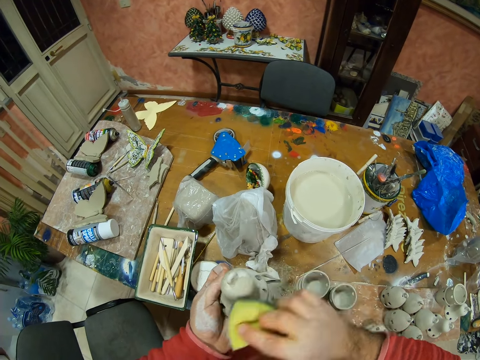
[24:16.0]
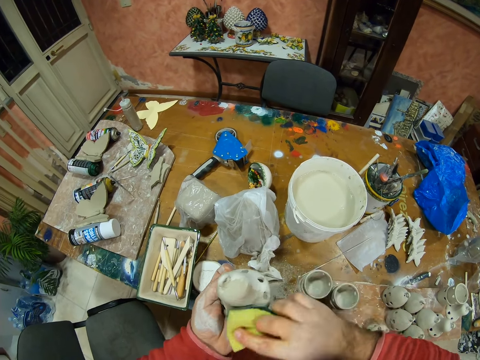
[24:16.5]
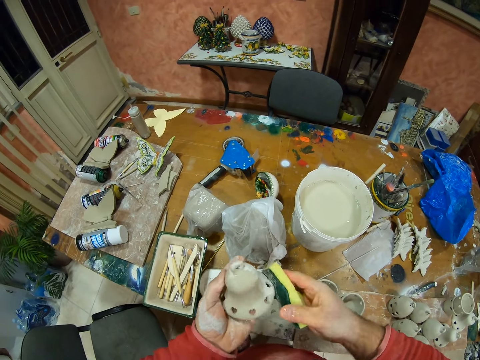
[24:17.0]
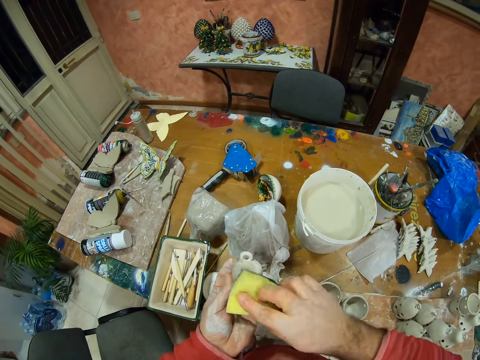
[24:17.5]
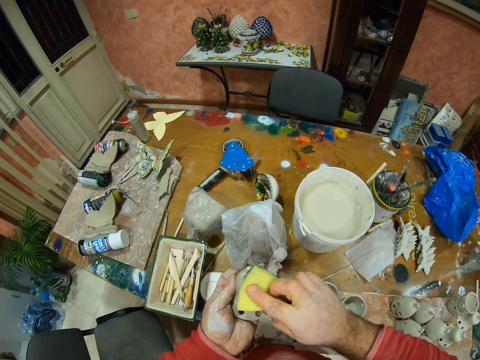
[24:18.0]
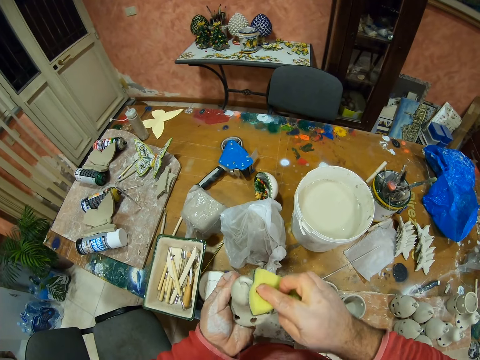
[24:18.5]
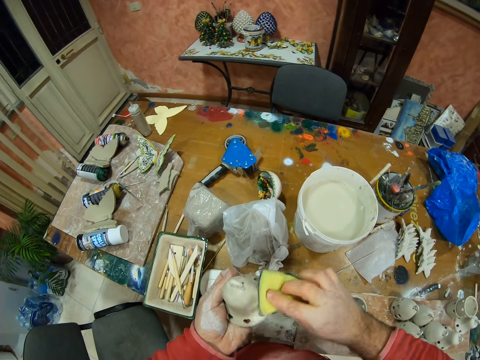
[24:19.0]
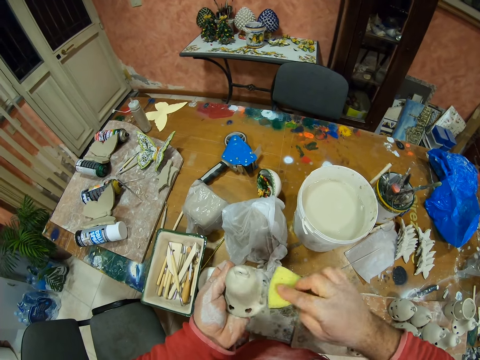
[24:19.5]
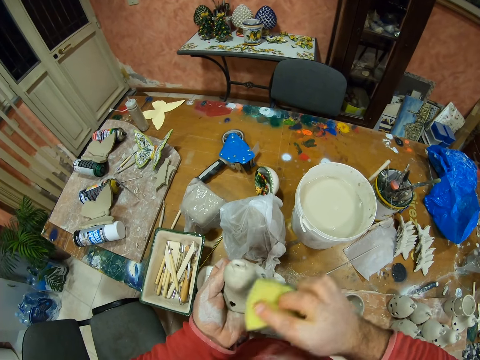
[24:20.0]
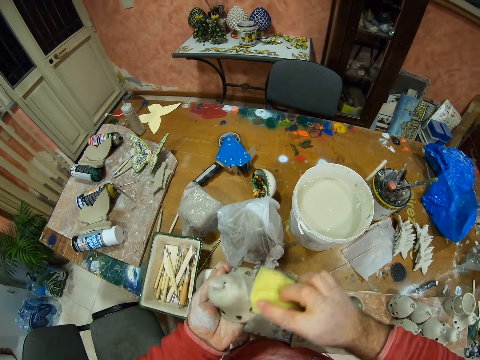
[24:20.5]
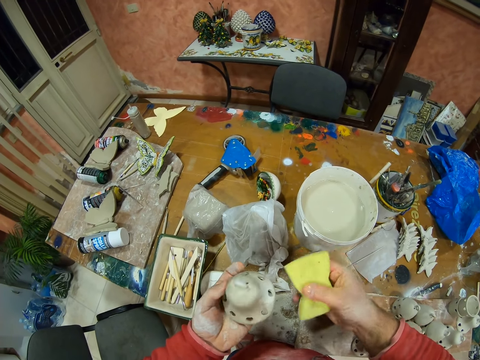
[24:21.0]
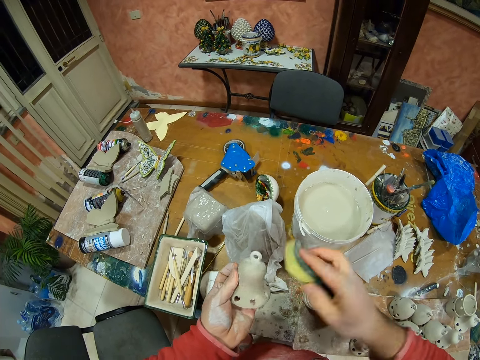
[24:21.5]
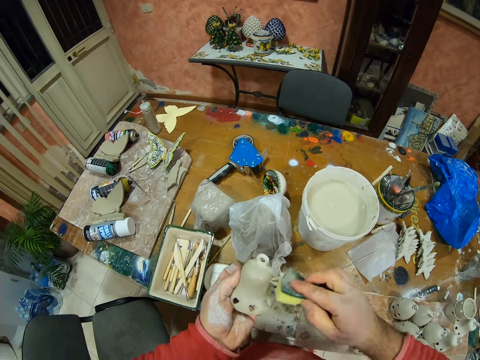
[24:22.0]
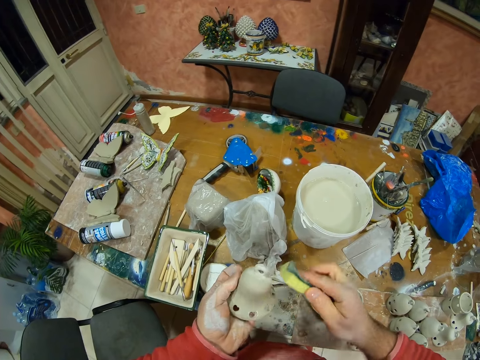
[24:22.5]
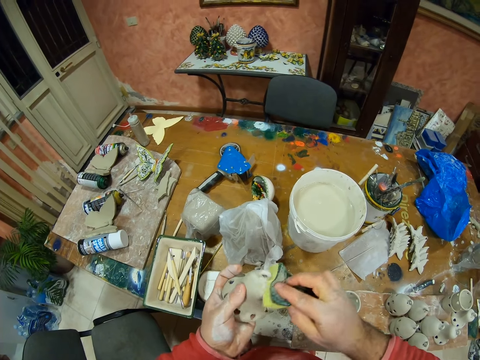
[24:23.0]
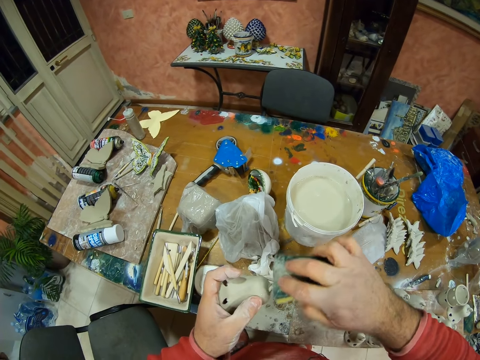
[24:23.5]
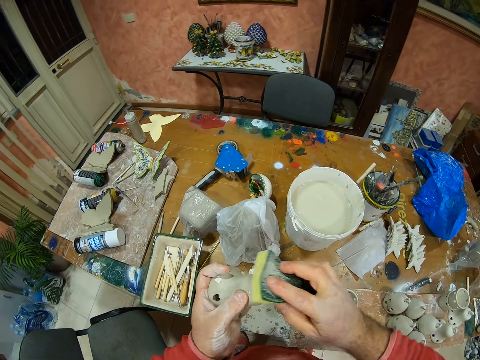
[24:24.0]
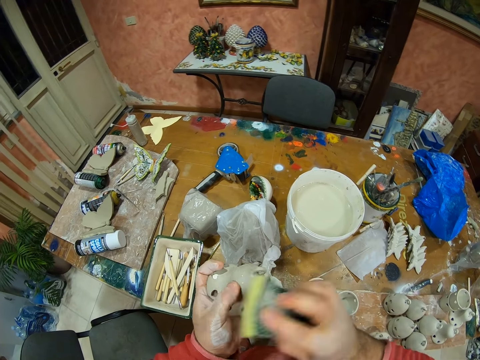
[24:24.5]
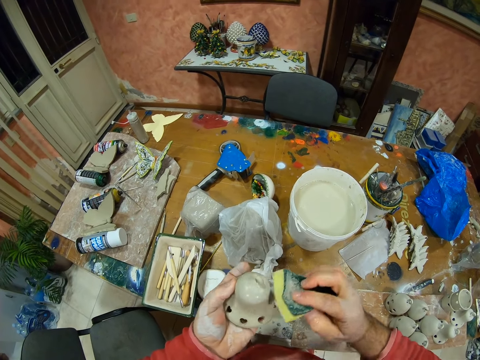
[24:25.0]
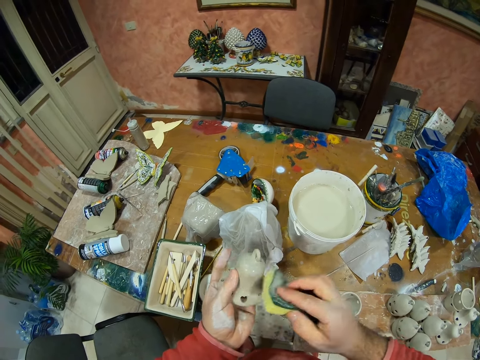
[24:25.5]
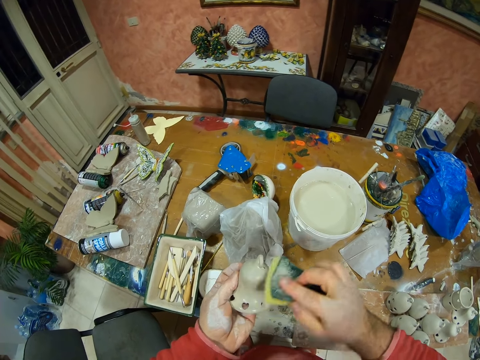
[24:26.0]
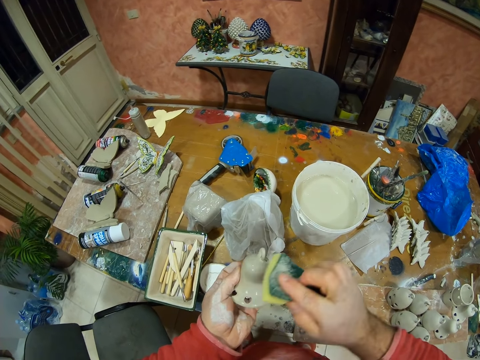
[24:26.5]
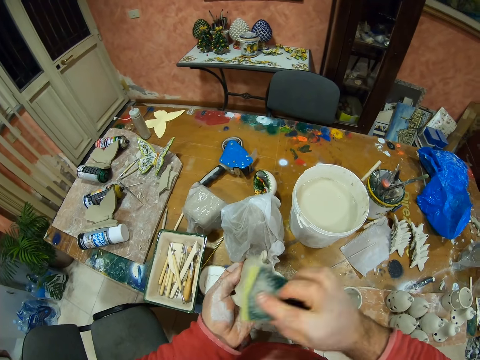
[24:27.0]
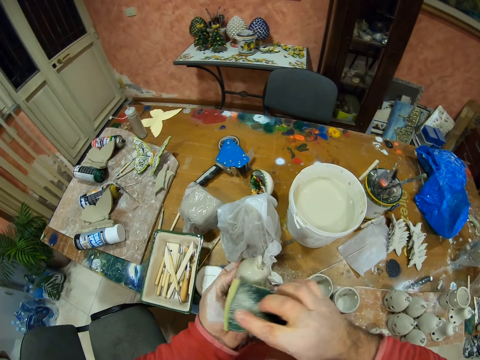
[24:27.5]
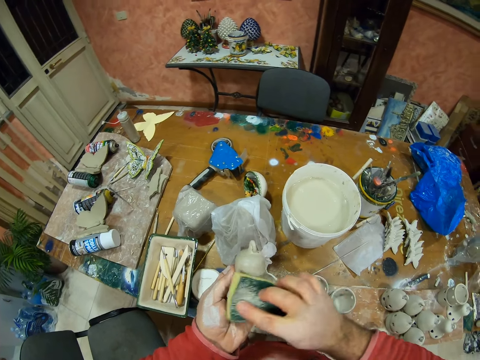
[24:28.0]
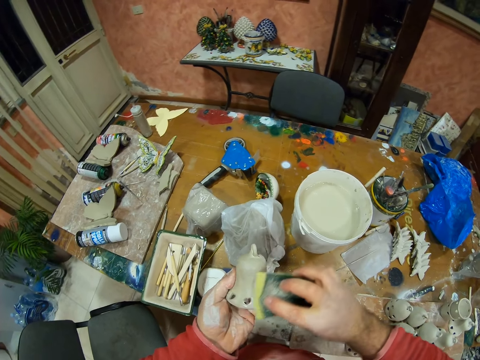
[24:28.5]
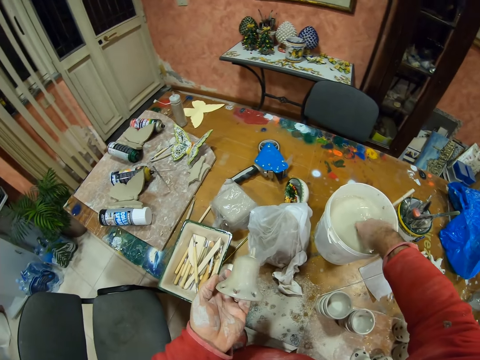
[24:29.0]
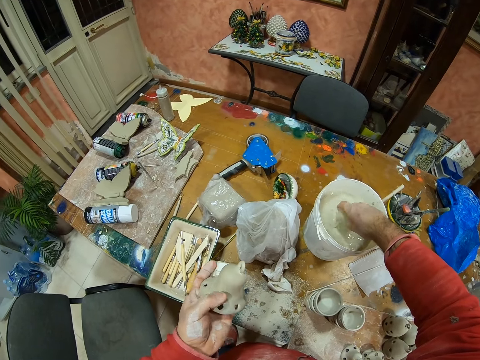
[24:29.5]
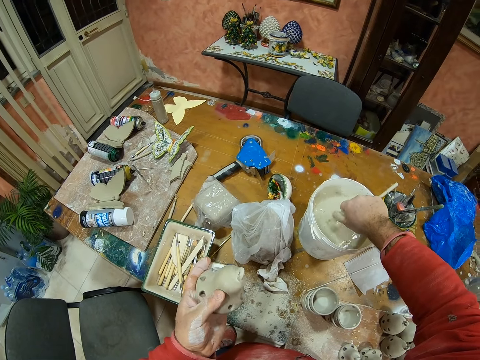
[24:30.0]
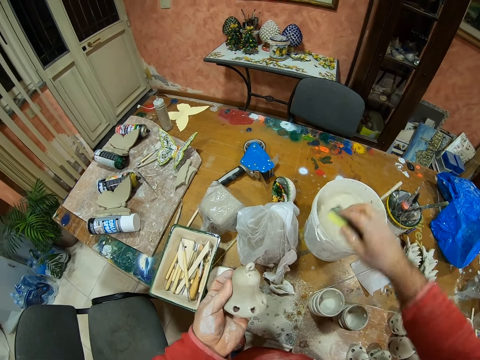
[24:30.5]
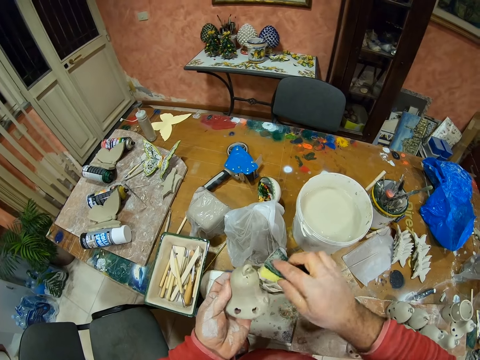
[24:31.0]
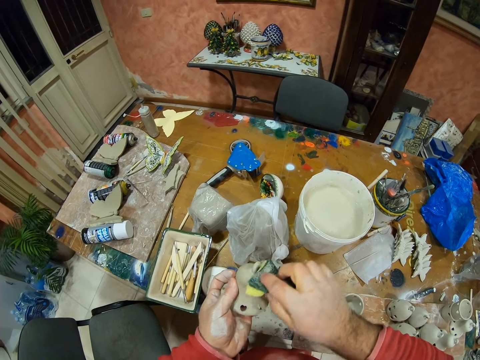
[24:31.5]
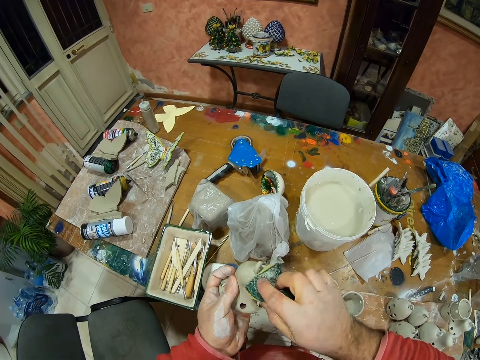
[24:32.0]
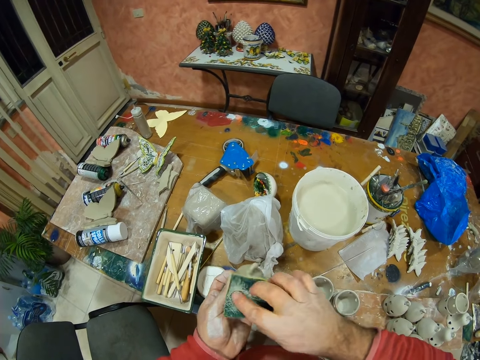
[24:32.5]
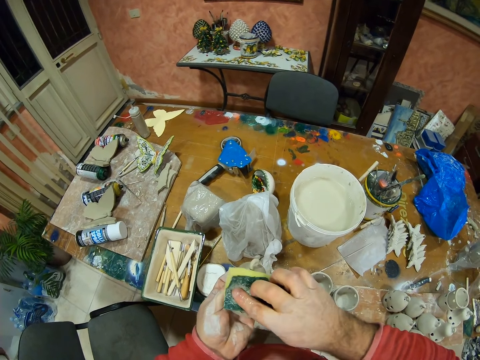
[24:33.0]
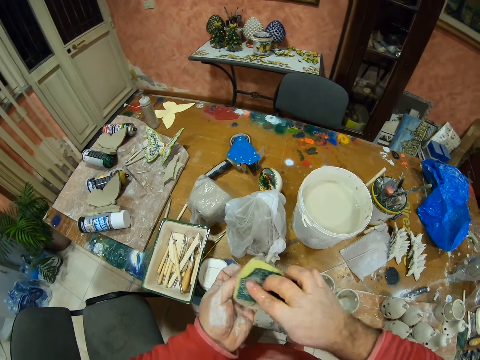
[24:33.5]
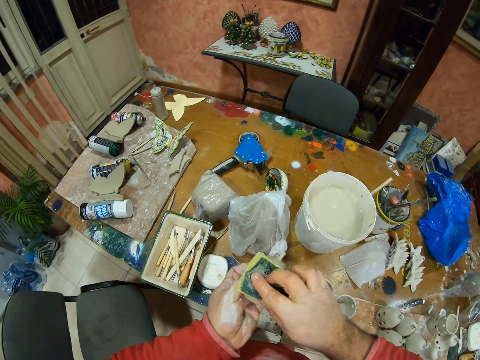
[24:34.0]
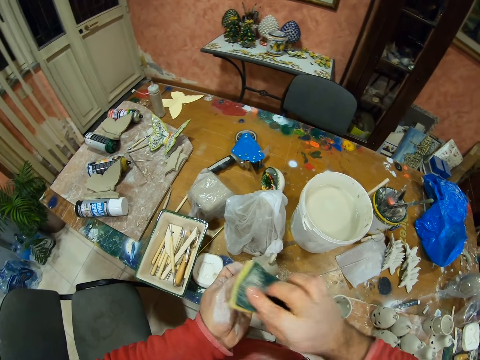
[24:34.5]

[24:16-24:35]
The camera wearer dips a sponge in the water. They clean the clay silicone.

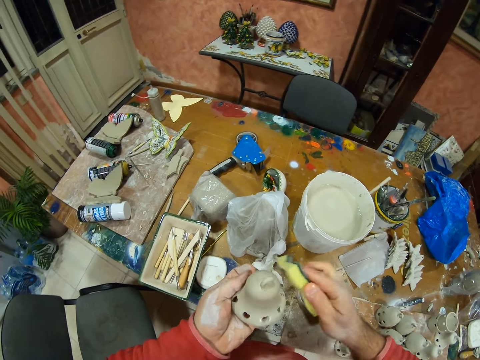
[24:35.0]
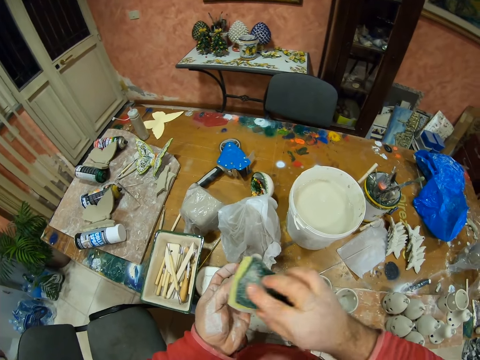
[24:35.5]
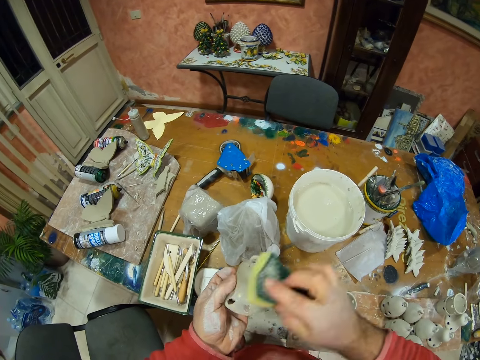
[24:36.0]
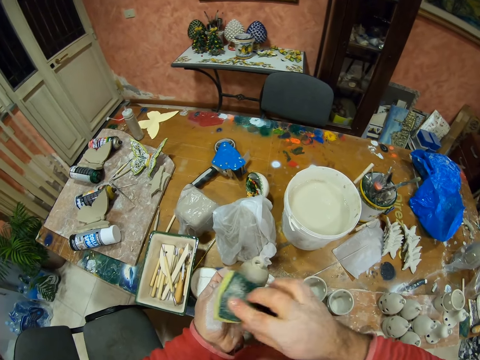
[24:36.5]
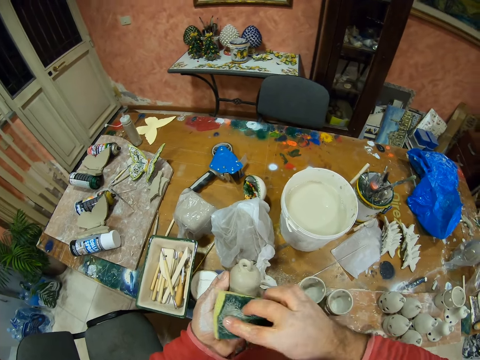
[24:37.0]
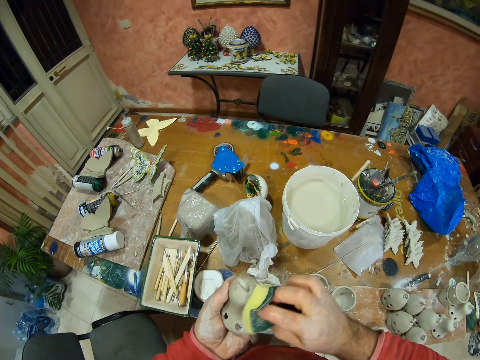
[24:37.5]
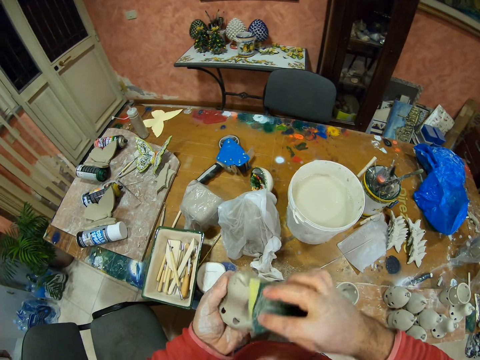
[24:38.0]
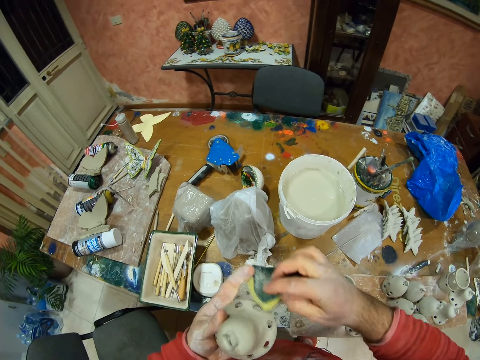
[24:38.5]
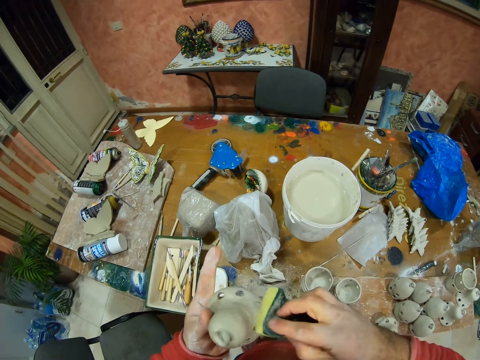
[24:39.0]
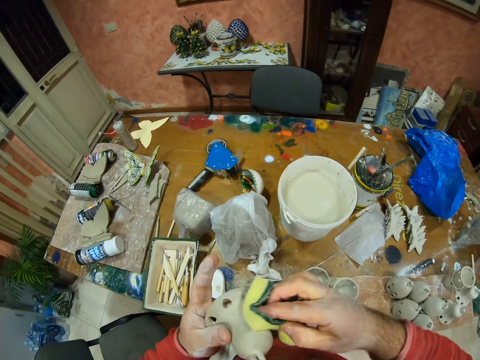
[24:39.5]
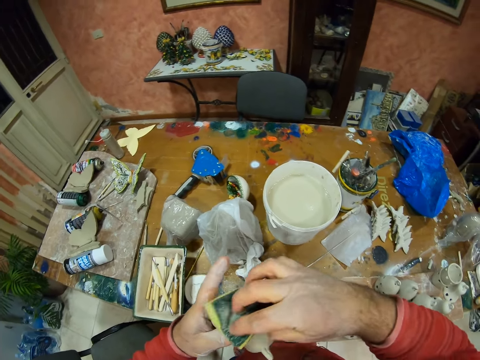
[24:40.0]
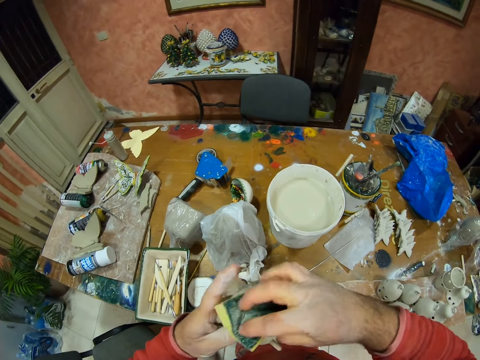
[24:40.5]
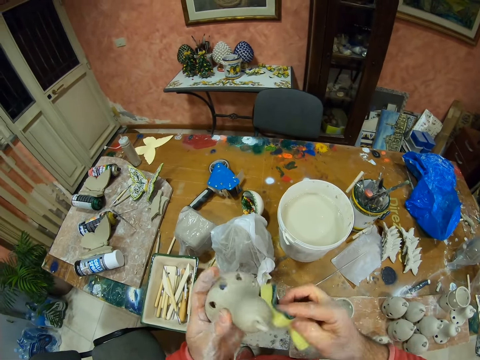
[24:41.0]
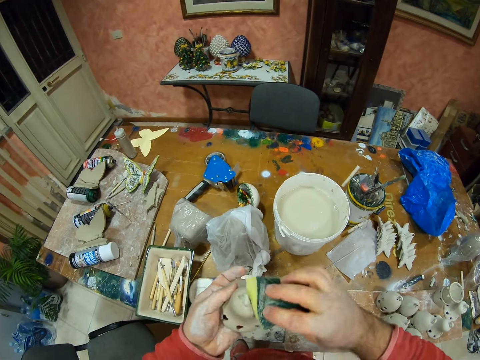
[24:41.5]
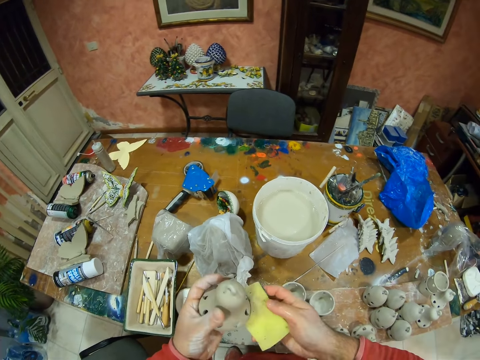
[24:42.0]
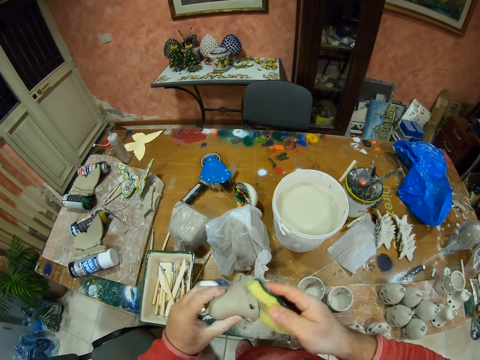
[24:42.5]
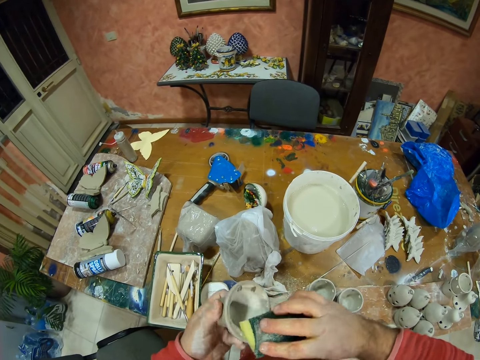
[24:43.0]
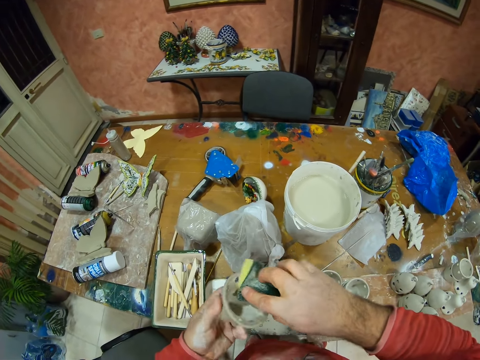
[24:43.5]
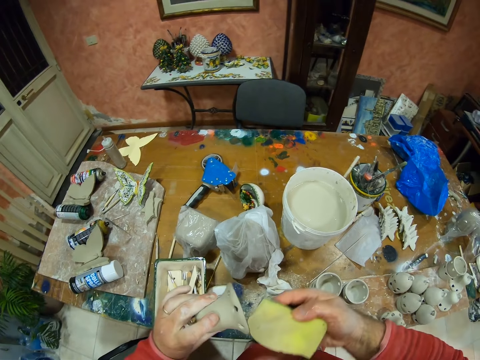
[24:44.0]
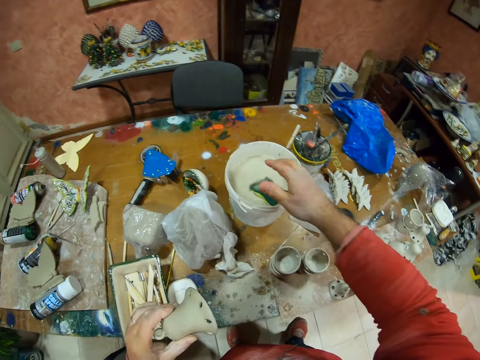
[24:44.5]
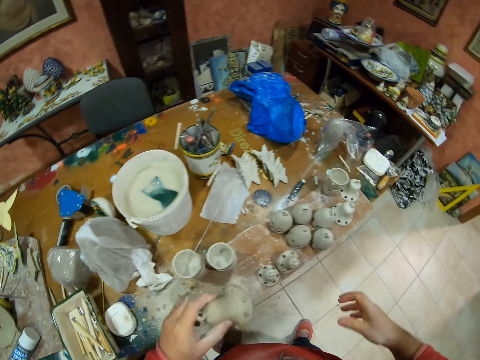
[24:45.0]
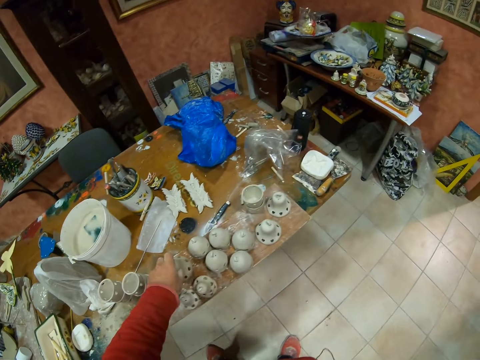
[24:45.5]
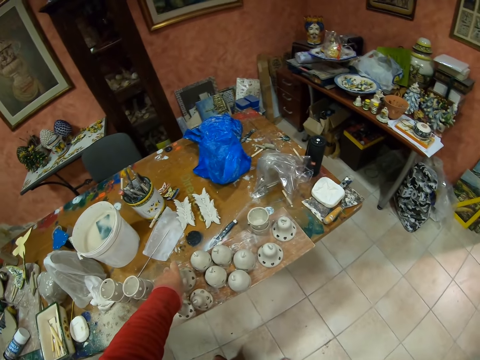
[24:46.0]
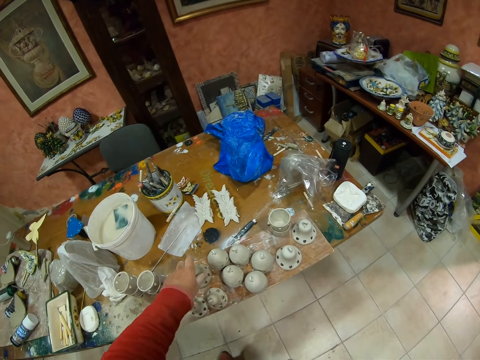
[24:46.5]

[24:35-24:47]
The camera wearer throws the sponge in the water. They put the clay silicone down.
